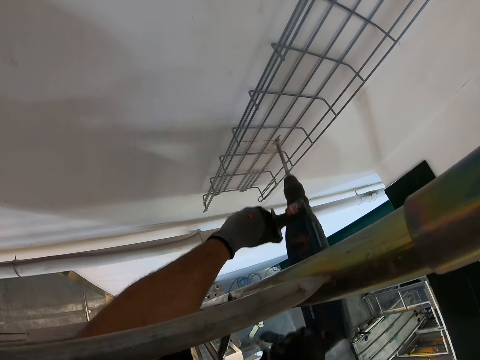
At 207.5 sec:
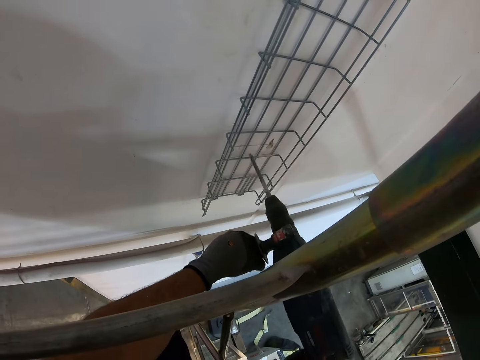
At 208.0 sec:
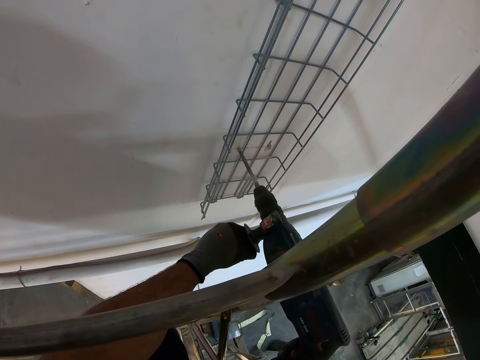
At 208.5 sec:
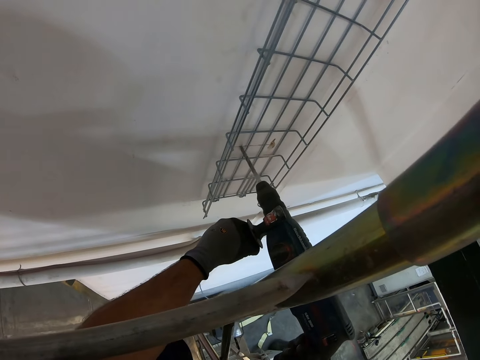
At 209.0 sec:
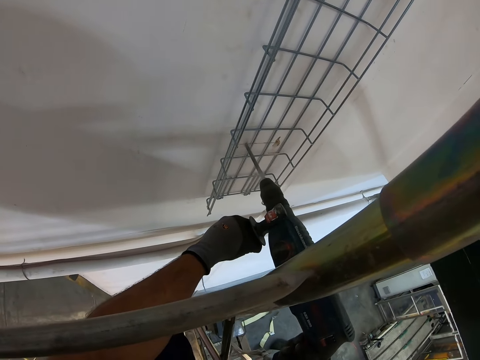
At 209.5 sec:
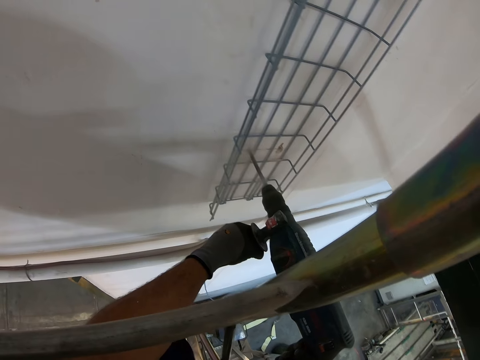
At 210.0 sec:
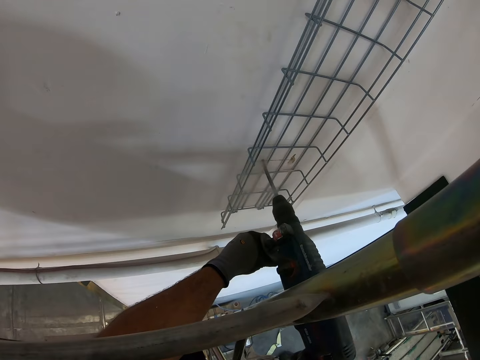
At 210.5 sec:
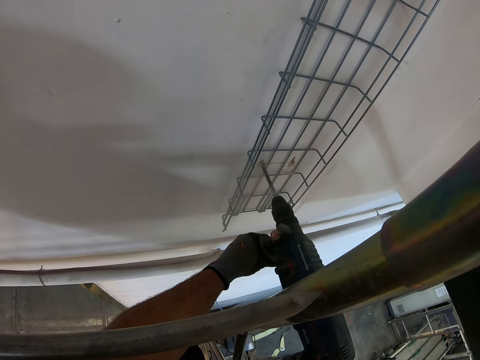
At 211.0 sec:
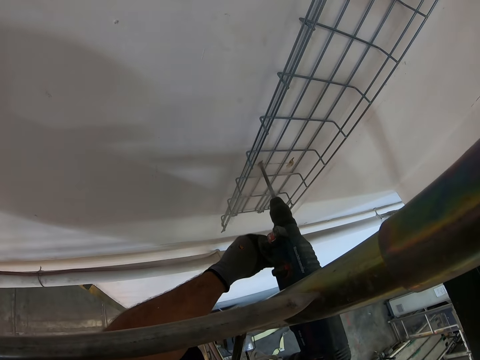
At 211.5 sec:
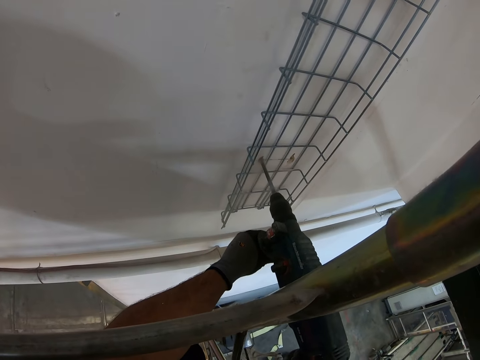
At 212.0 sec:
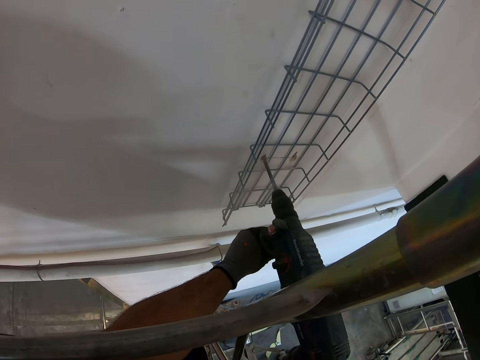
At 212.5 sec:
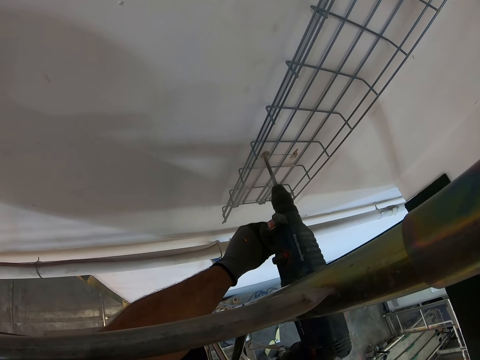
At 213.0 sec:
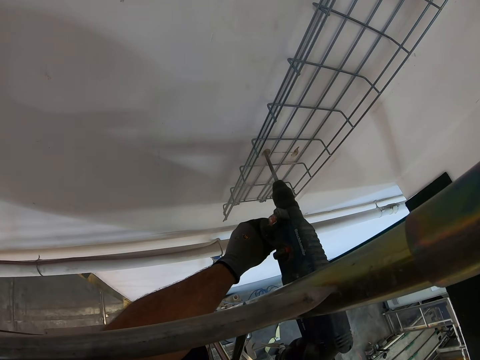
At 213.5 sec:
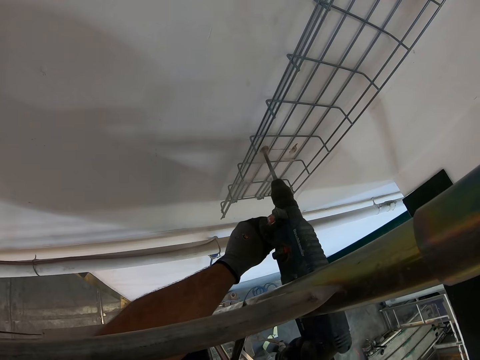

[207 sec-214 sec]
The camera wearer drills another hole to the wall.

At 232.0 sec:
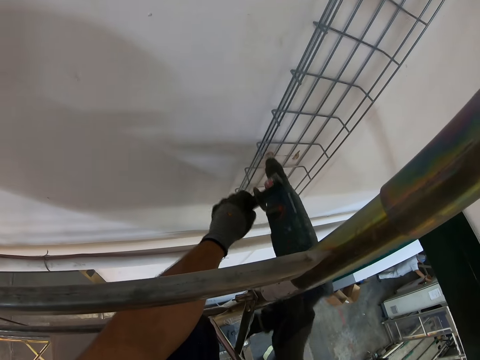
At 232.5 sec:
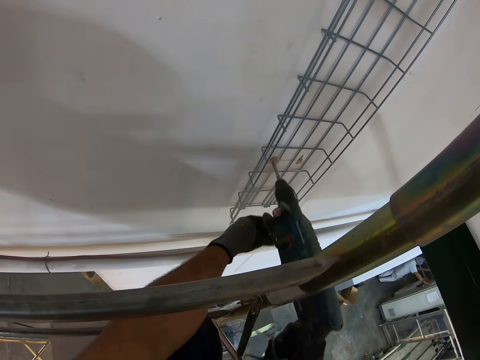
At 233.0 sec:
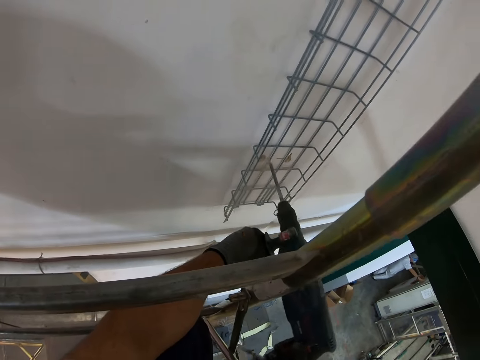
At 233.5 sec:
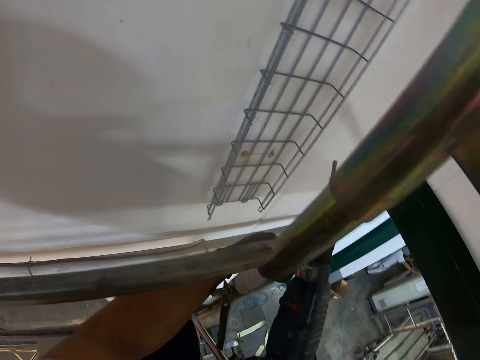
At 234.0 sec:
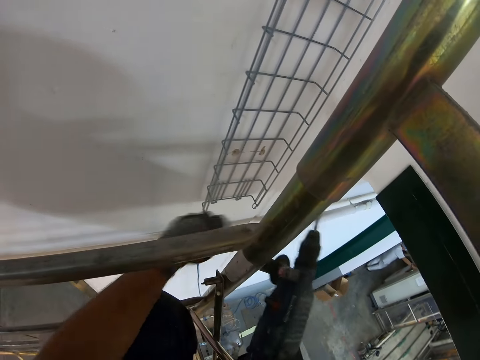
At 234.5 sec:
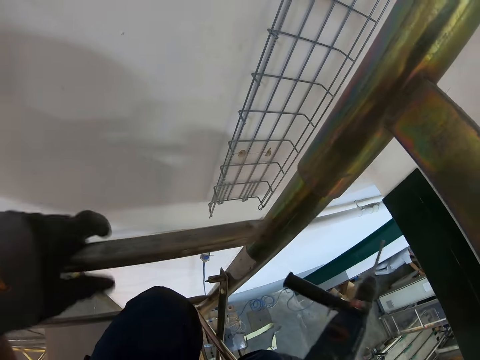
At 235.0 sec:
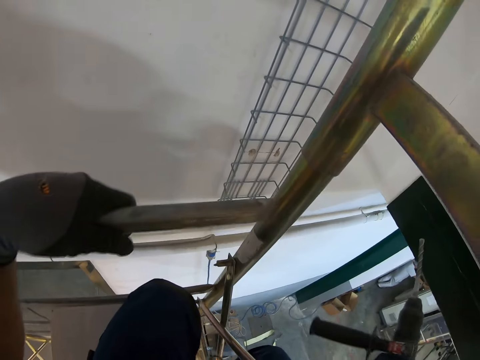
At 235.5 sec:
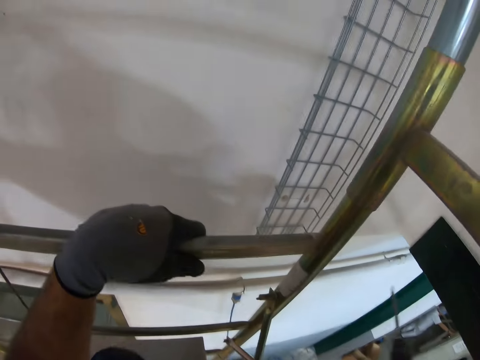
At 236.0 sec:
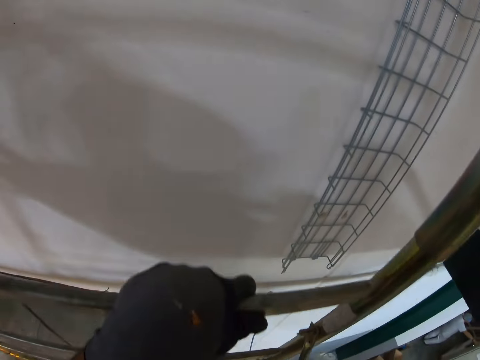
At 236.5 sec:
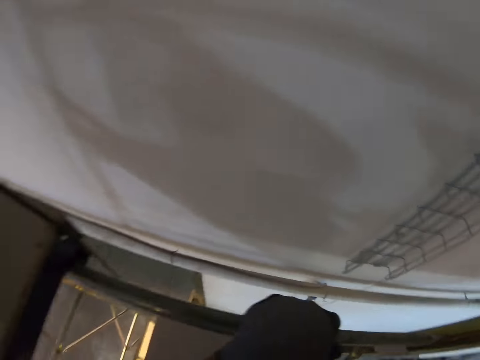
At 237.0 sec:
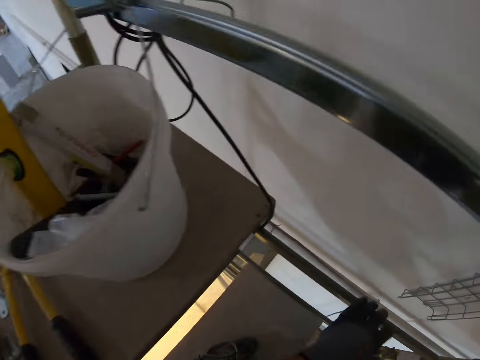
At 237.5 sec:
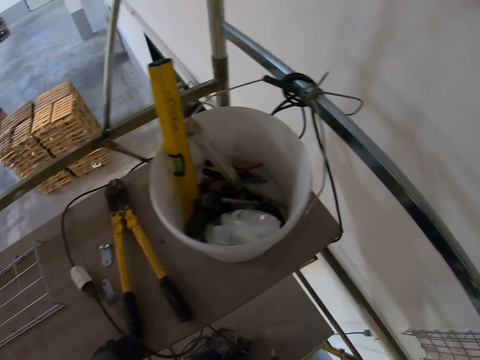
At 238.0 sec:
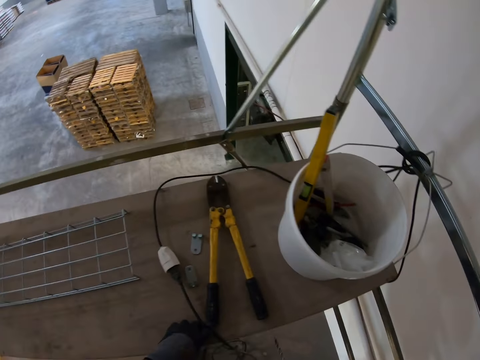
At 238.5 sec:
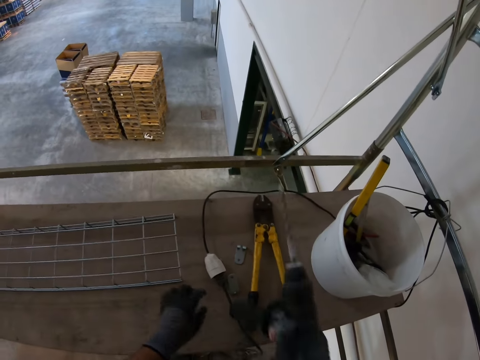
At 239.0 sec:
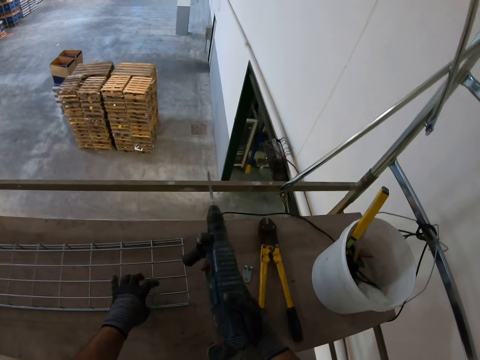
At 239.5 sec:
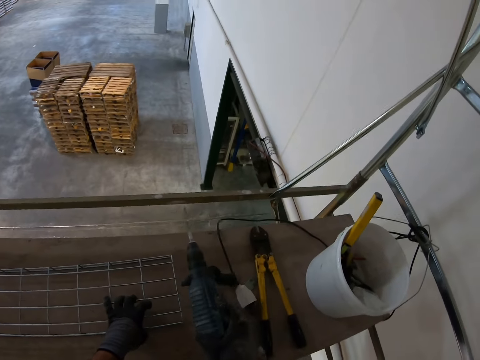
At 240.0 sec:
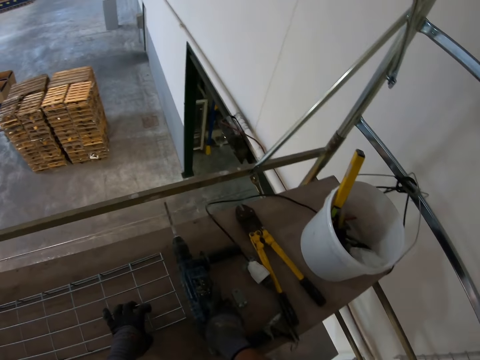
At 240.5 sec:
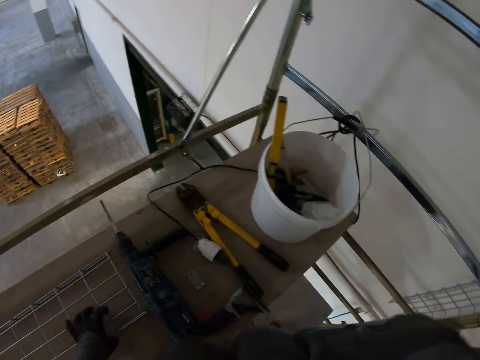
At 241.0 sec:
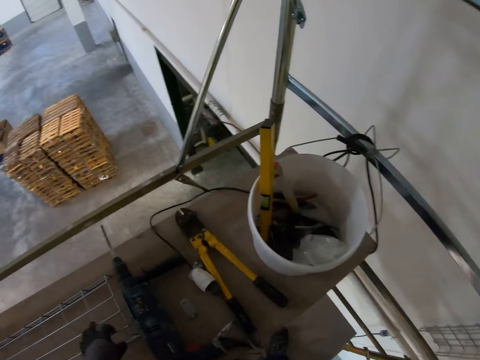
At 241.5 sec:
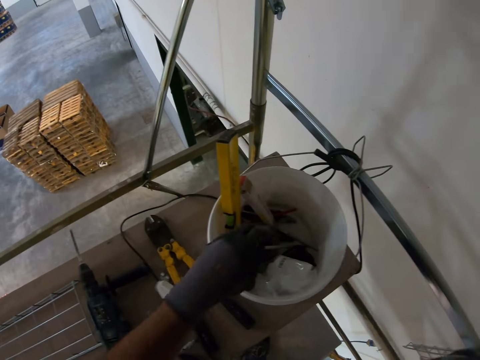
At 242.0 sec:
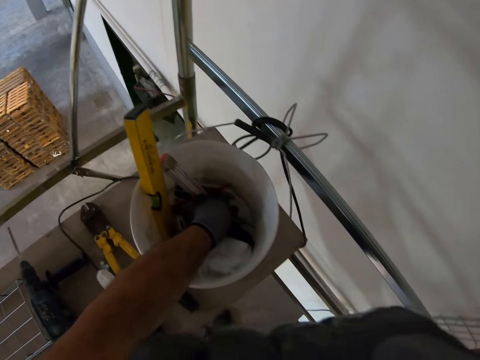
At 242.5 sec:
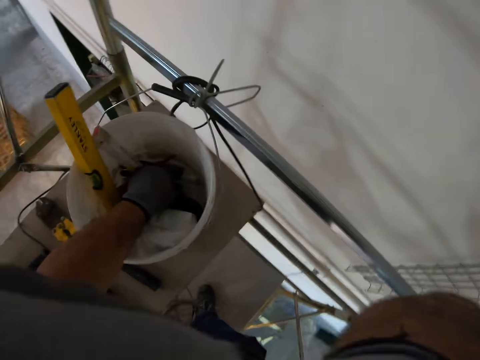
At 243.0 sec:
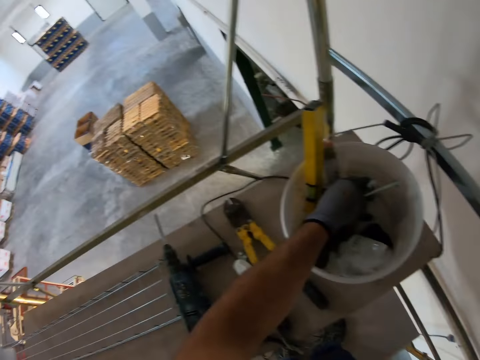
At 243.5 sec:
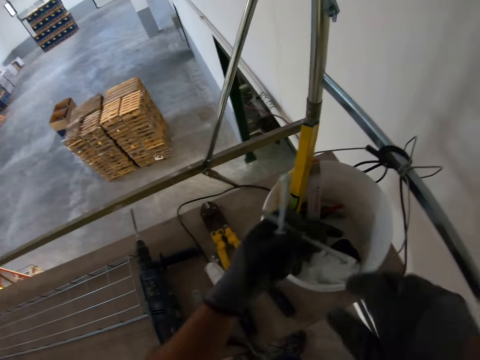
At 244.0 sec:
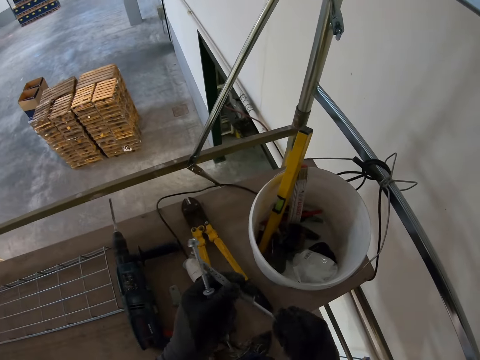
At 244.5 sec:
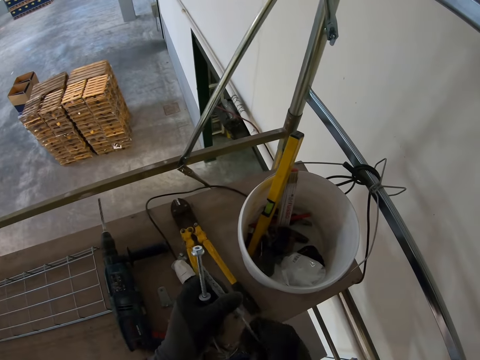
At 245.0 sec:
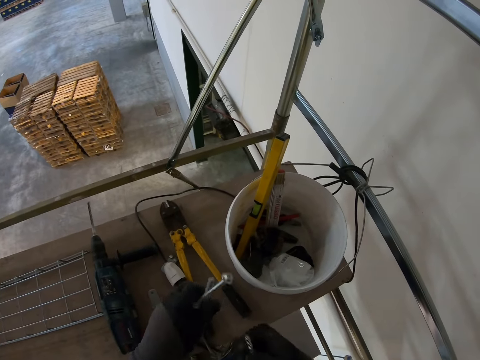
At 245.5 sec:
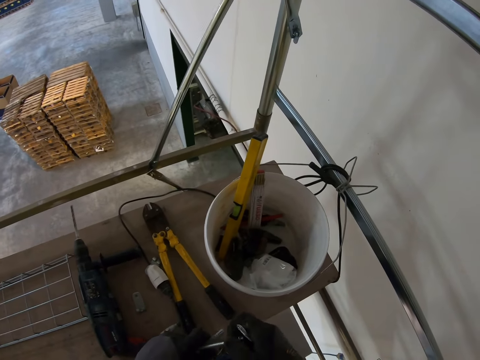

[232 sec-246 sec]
The camera wearer looks around. They place the drill on the board. They pick up wall plugs. They pick up the drill bit.

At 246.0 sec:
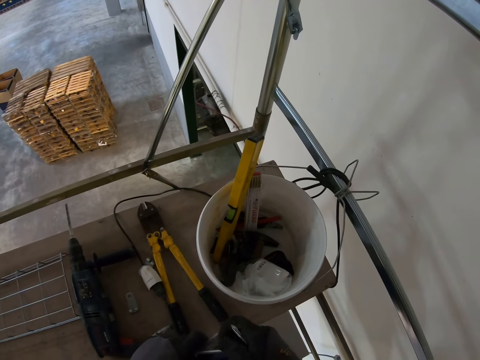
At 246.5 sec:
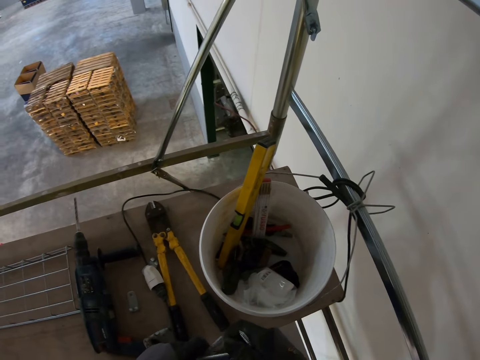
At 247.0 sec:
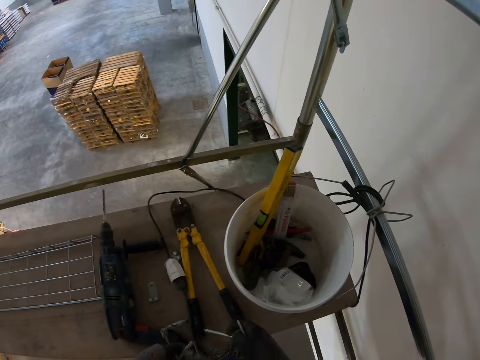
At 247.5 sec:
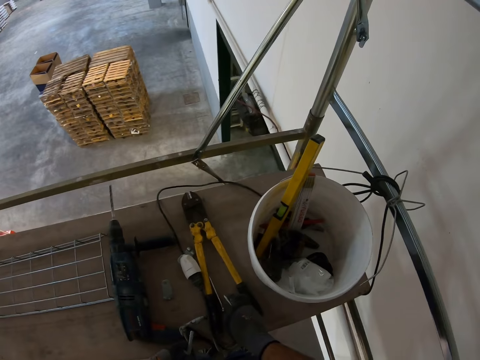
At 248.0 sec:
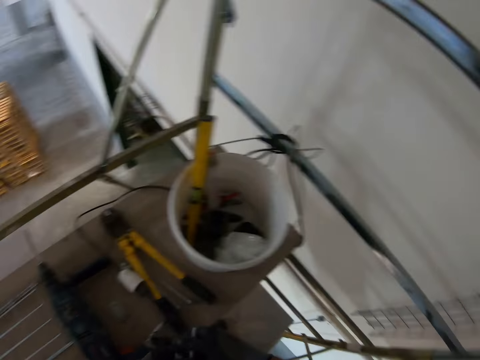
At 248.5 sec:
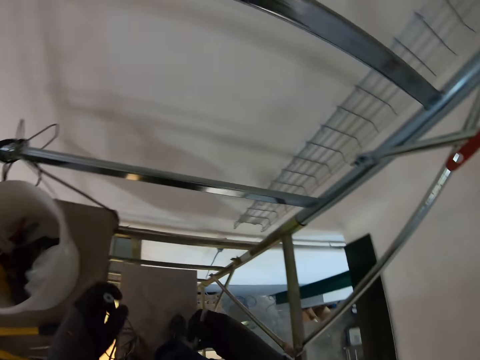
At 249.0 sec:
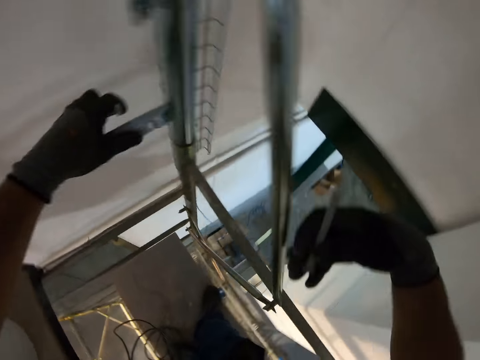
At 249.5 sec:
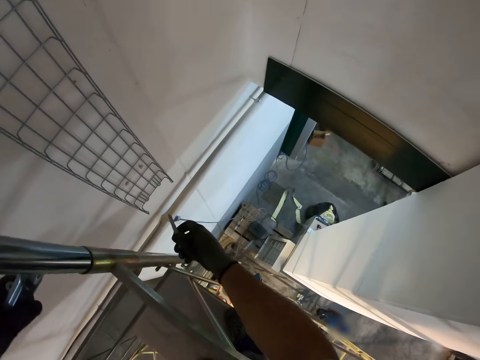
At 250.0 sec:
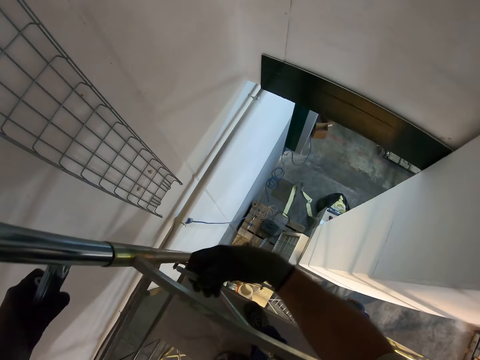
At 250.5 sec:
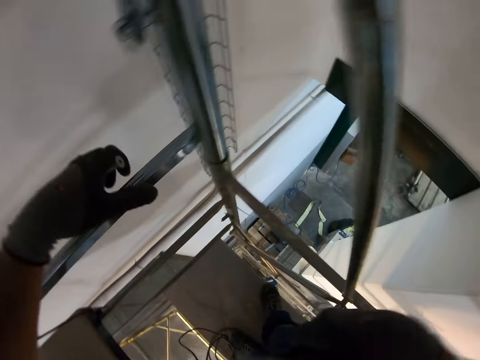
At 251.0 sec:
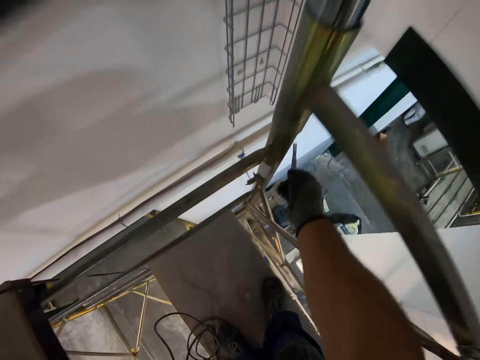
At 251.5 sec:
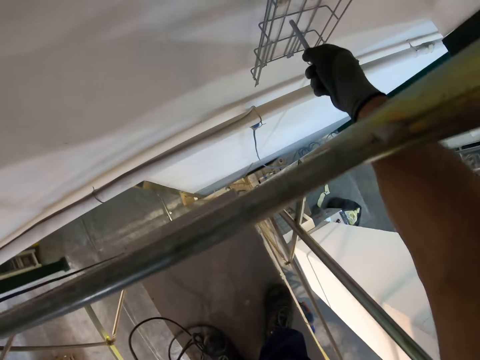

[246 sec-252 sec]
The camera wearer places a bolt on the board. They look around.
